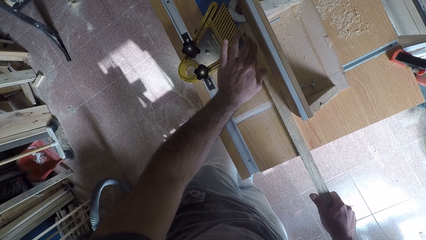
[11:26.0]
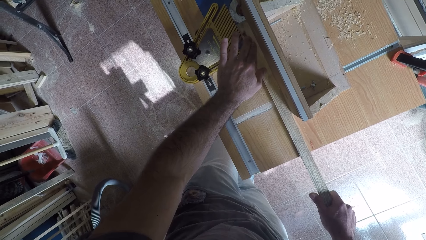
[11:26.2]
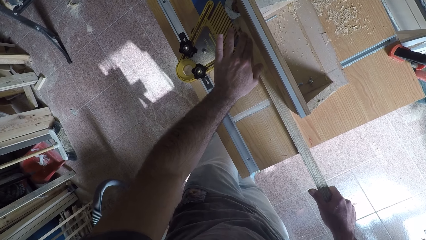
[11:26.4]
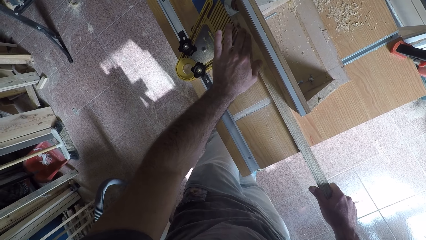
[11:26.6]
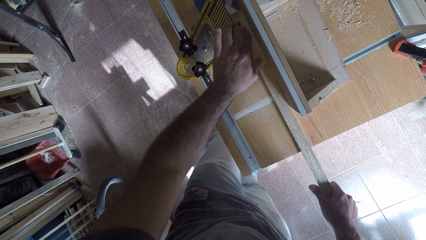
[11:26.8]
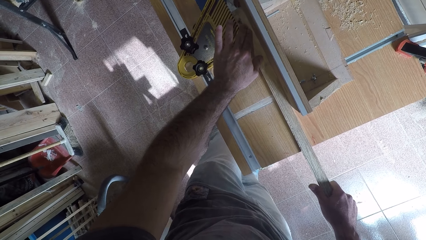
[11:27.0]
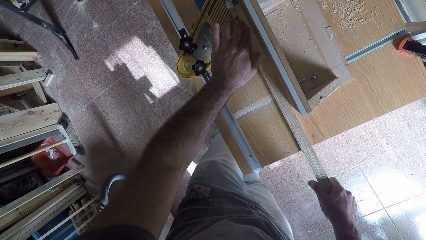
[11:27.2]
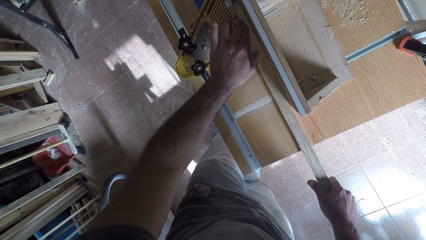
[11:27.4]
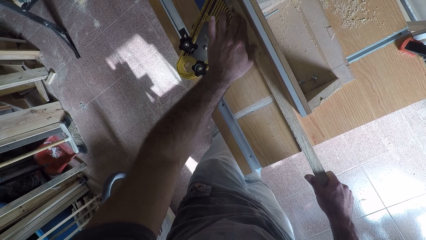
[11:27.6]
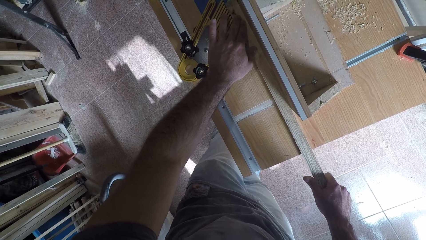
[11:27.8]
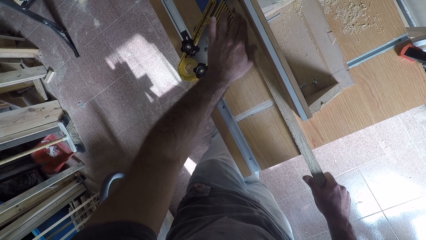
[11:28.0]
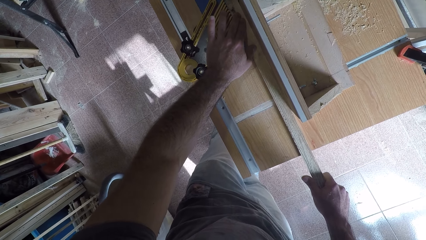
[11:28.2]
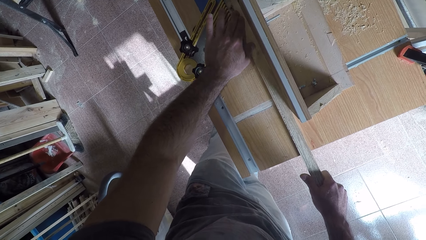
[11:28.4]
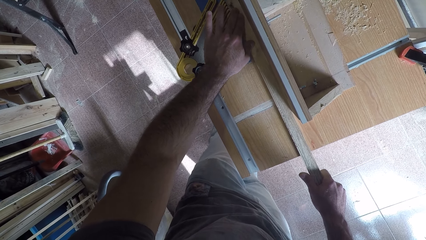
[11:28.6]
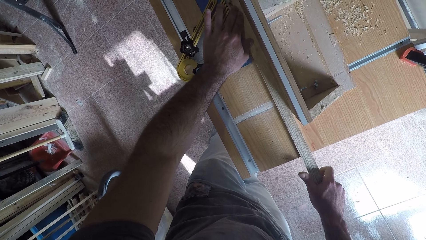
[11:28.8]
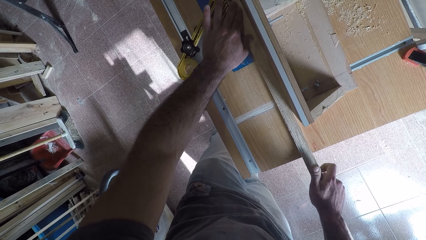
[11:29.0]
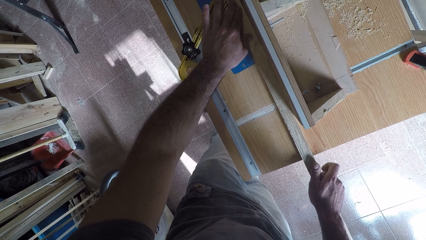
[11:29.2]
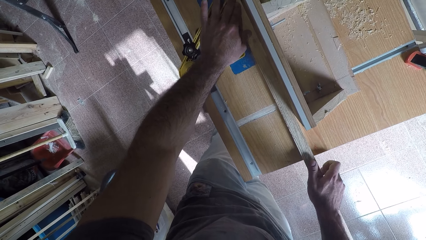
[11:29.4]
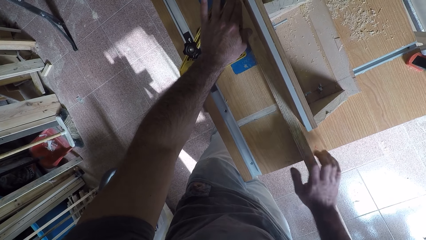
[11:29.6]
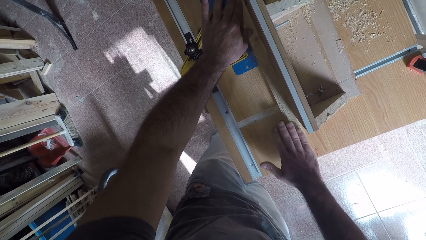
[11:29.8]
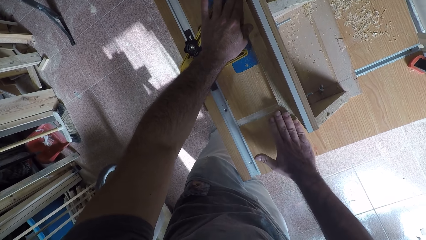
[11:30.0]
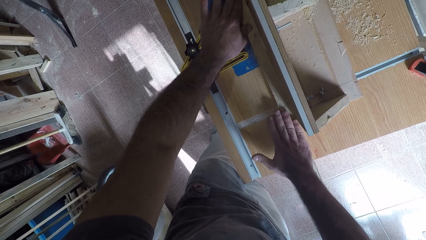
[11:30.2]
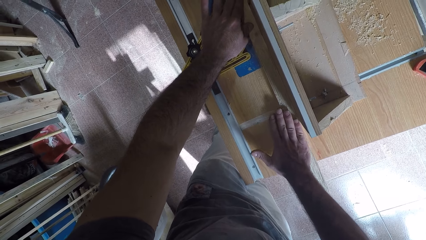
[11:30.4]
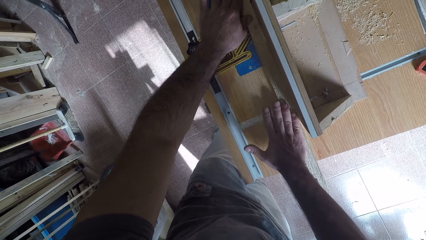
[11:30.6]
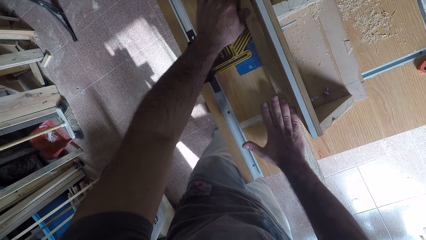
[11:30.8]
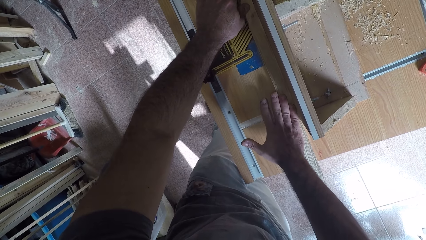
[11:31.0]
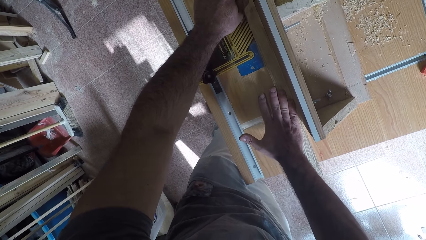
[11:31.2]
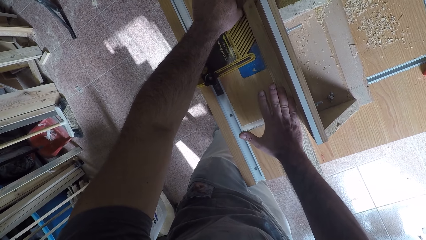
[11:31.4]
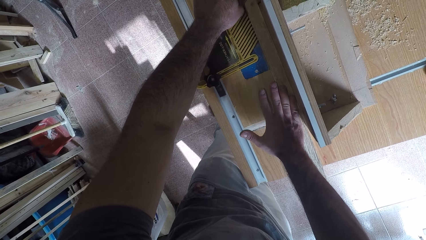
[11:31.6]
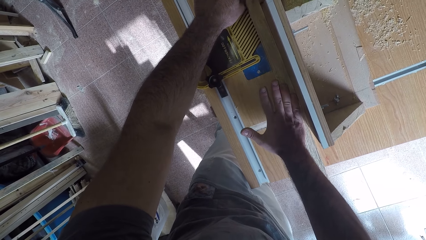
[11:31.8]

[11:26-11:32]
The camera wearer shaves off the excess part of the wood with the wood planer.

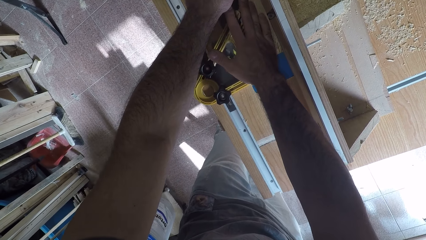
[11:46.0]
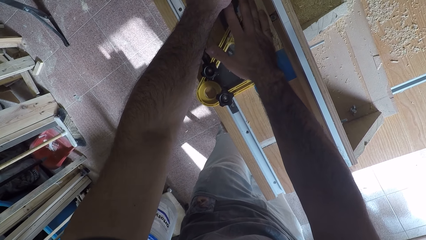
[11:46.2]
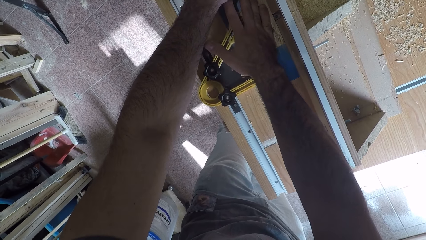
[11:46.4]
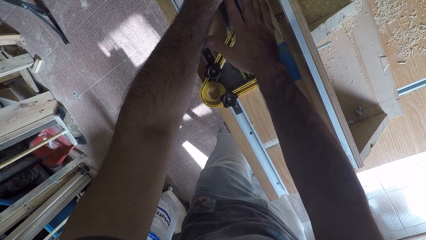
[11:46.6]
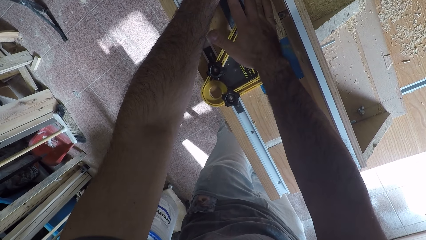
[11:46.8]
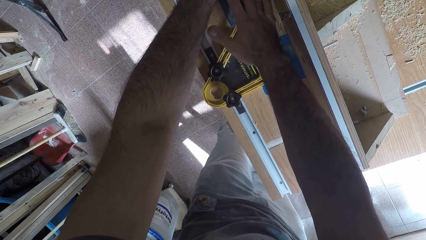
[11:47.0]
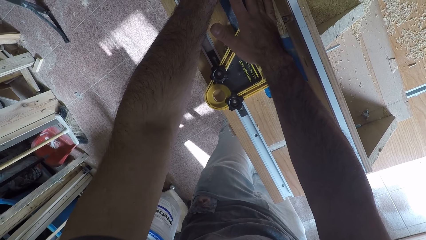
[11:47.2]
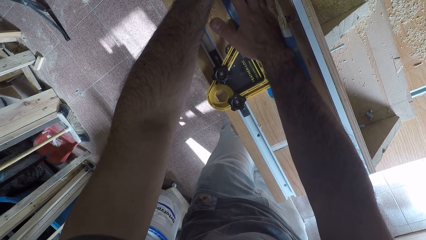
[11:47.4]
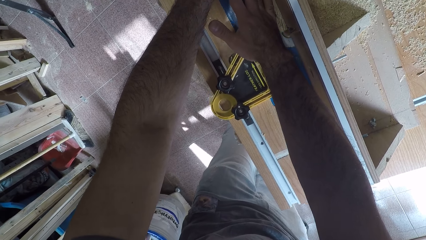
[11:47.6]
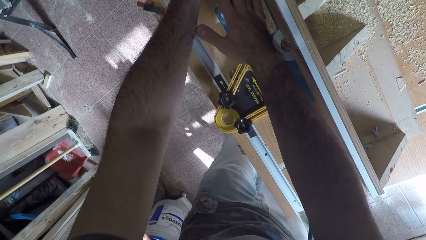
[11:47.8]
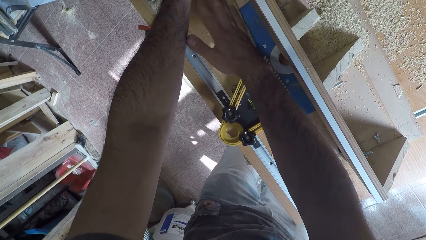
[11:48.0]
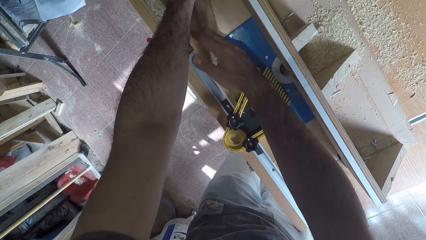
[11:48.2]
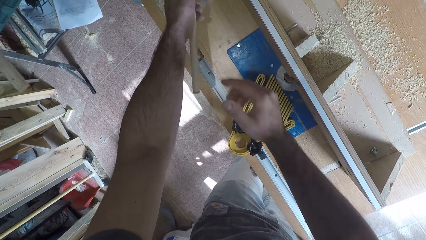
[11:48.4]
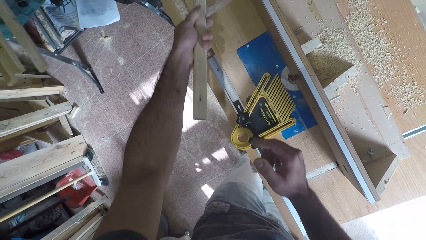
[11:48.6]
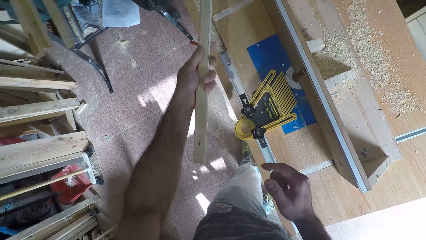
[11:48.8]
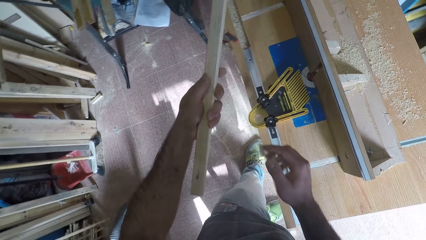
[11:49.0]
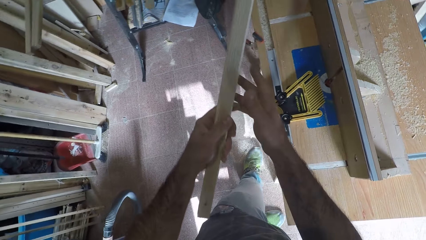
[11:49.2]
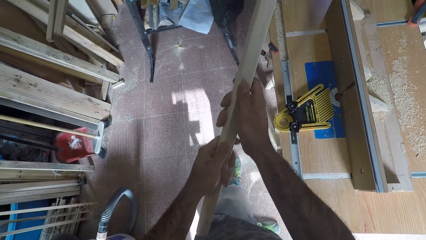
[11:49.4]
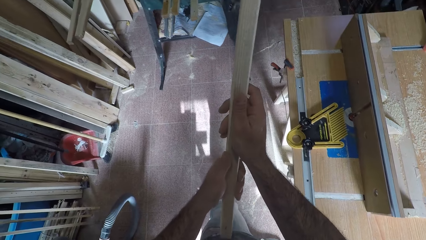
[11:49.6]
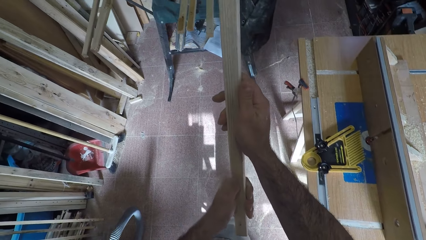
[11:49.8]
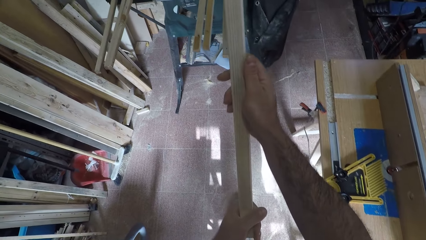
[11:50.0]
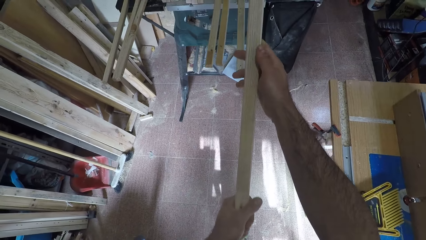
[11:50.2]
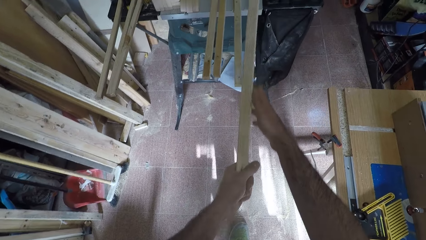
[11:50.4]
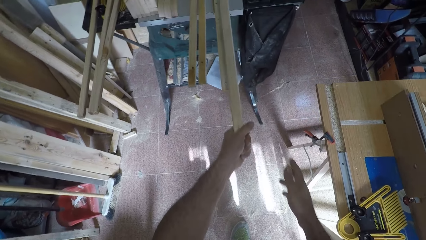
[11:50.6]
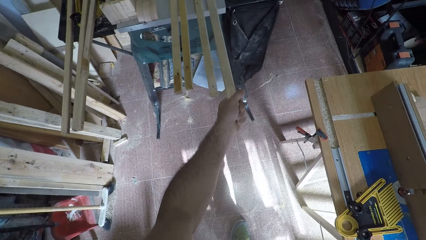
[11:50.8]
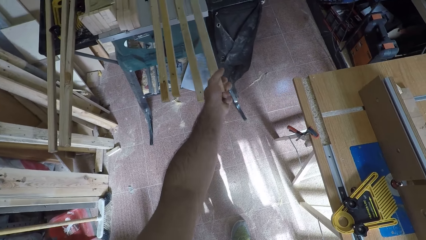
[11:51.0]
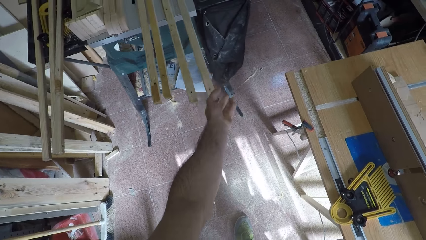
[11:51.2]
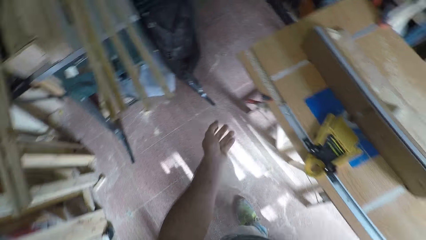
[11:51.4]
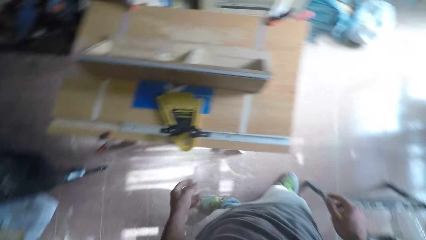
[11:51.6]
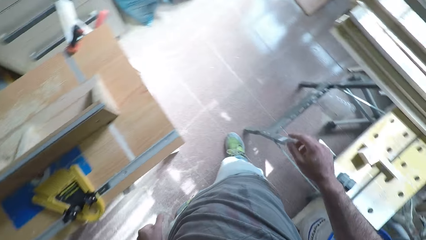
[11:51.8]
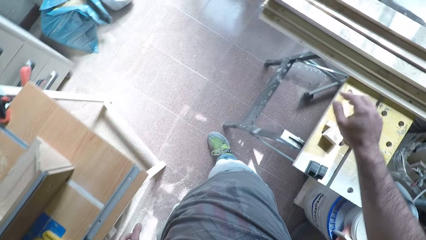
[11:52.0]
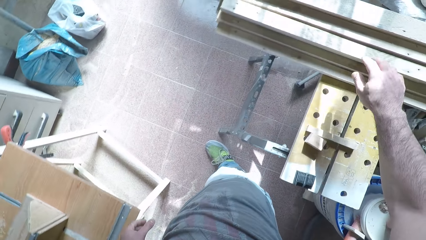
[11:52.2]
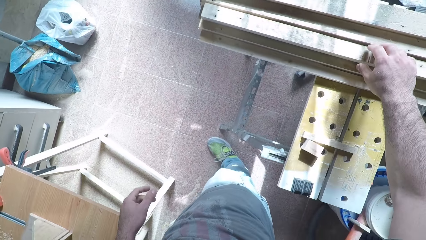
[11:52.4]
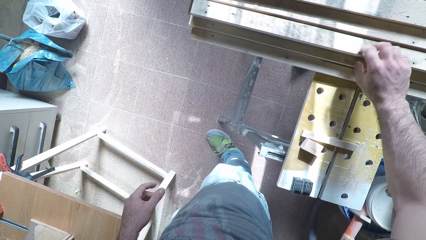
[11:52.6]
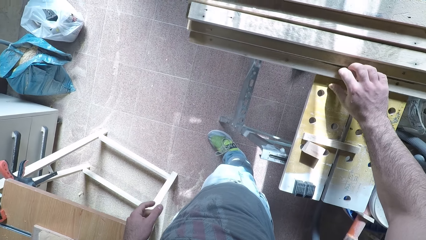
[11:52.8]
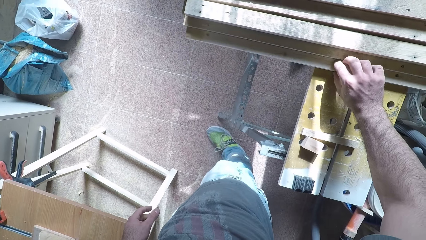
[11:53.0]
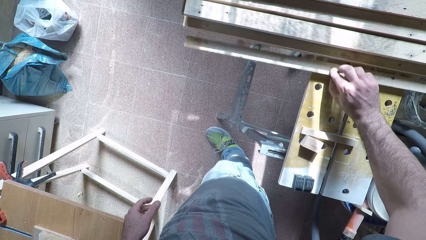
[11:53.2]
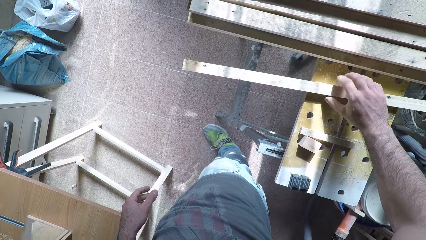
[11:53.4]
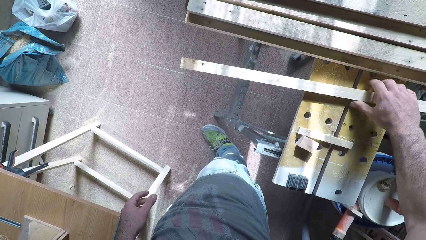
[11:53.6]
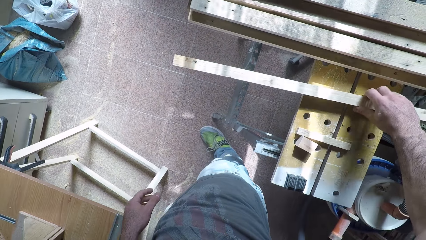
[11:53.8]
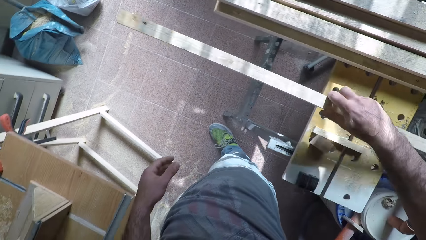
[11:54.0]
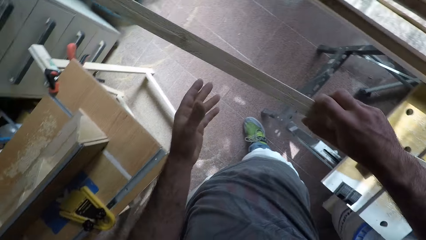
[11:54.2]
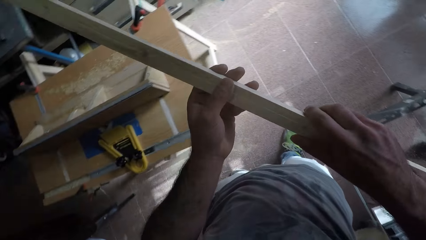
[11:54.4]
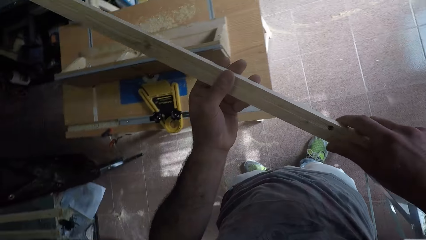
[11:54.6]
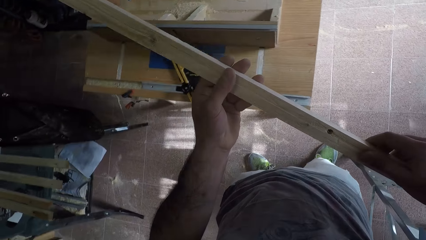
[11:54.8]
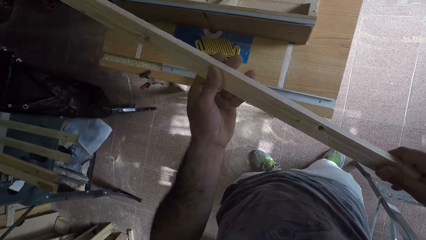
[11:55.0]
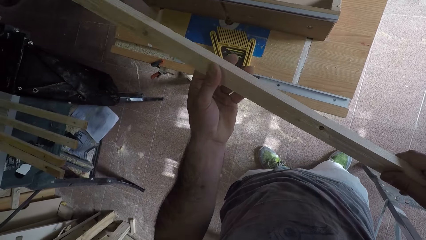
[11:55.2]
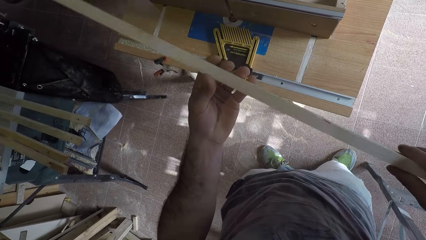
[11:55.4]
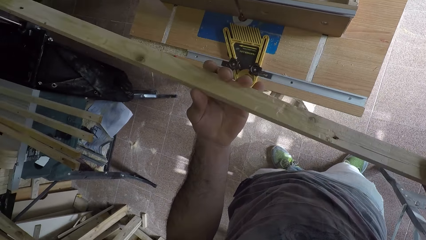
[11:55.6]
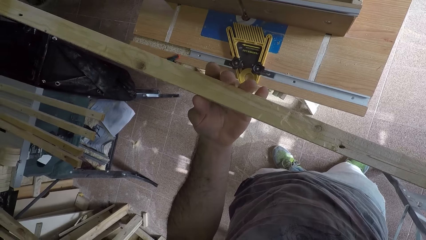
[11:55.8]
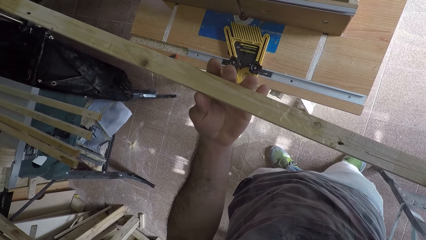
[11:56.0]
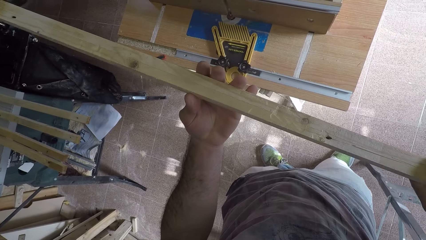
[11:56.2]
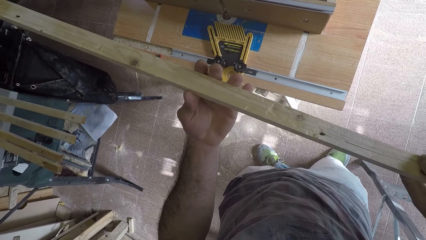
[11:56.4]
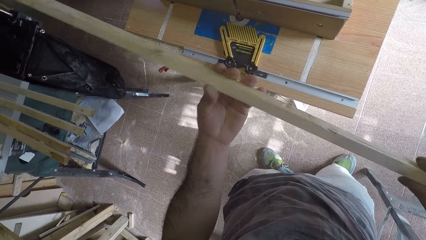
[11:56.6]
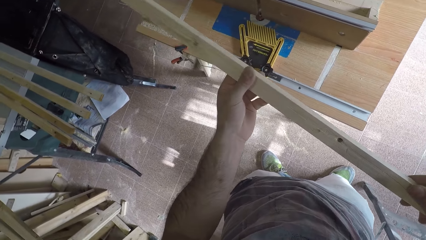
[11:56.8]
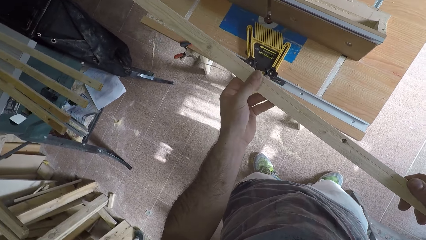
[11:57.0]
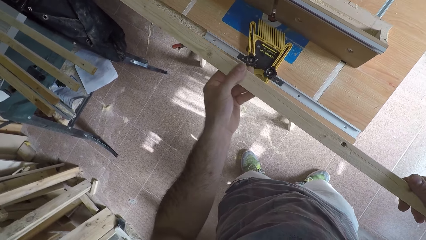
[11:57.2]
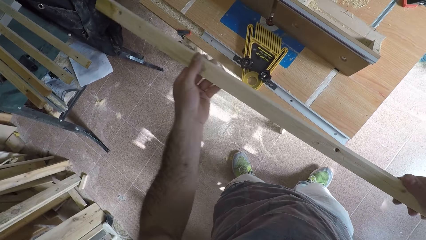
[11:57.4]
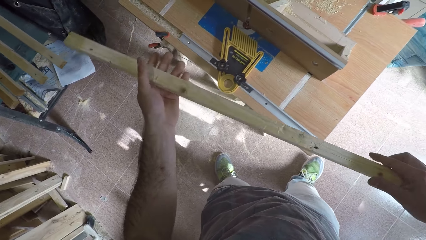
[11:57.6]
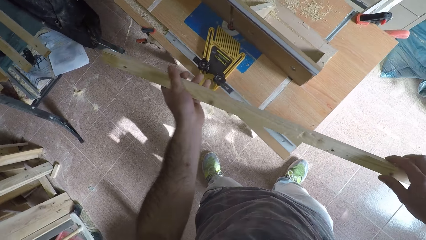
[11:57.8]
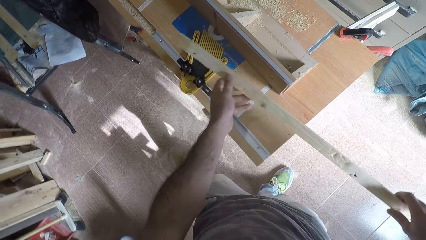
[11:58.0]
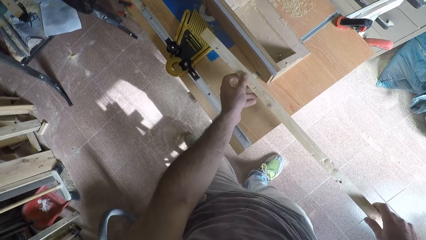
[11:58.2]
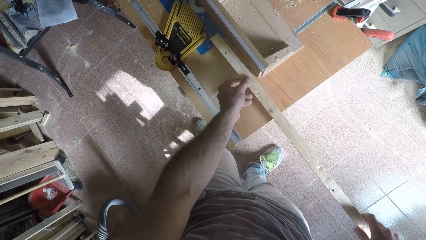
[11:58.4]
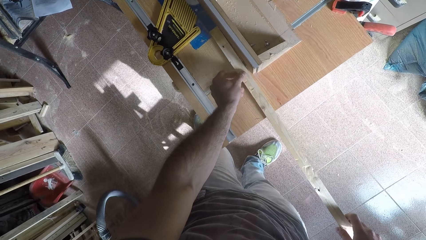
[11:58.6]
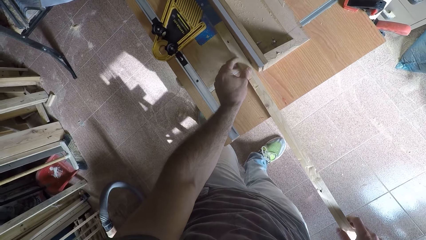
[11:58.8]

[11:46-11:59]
The camera wearer picks the wood from the wood planer. They inspect the wood. They handle the wood. They drop the wood on the table. They turn around. They pick a wood from the other table. They inspect the wood. They turn the wood repeatedly. They place the wood on the wood planer machine.
